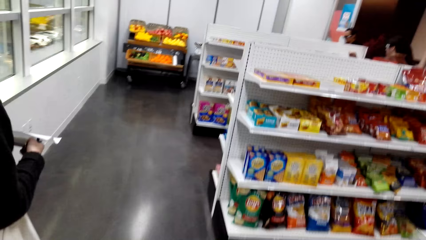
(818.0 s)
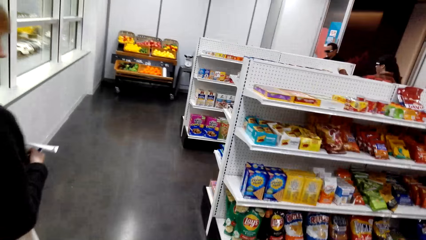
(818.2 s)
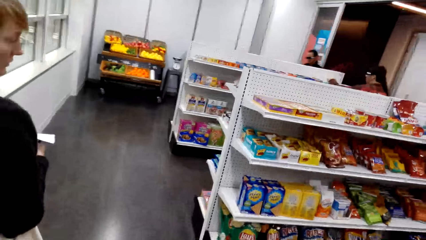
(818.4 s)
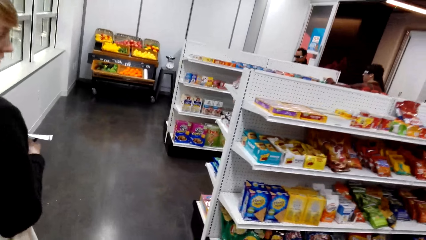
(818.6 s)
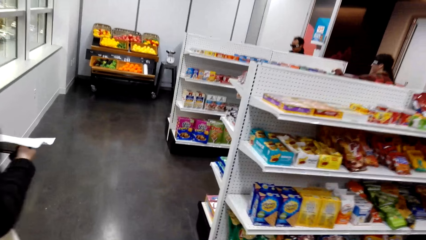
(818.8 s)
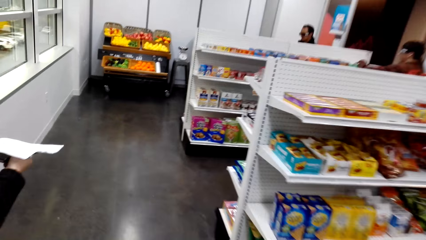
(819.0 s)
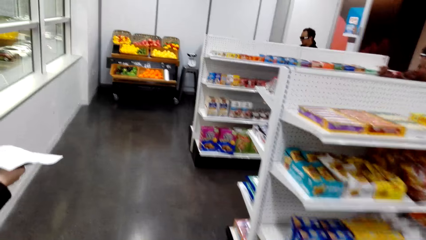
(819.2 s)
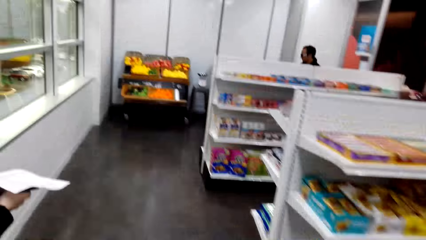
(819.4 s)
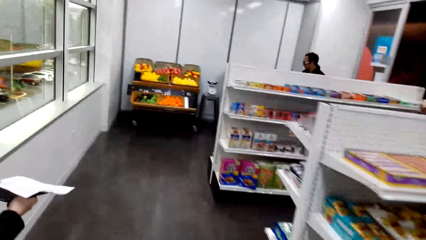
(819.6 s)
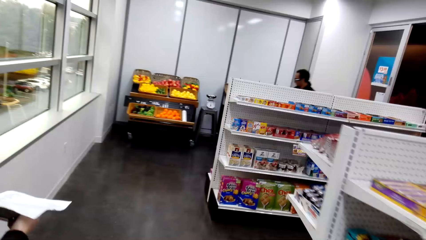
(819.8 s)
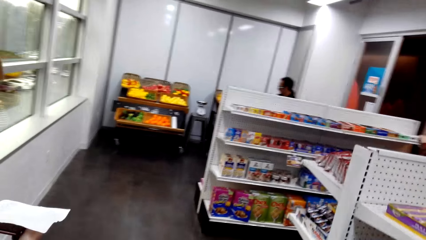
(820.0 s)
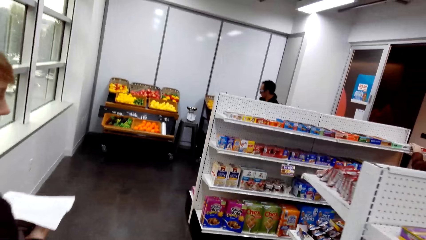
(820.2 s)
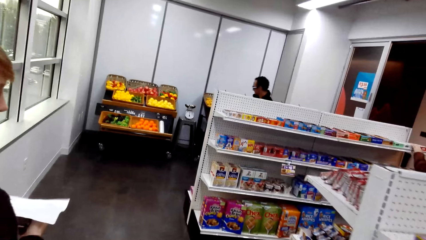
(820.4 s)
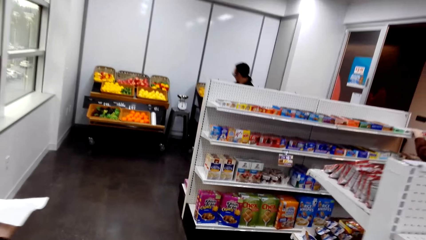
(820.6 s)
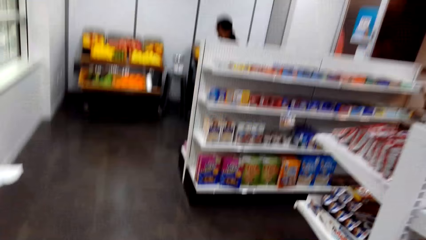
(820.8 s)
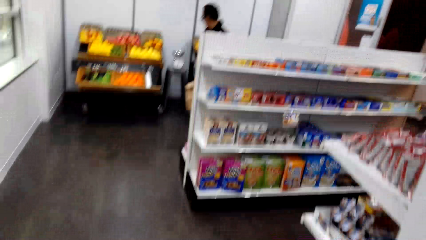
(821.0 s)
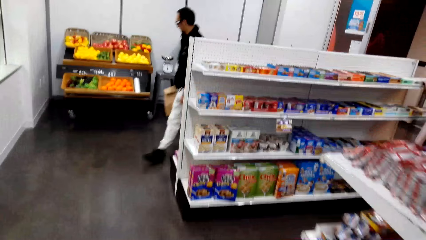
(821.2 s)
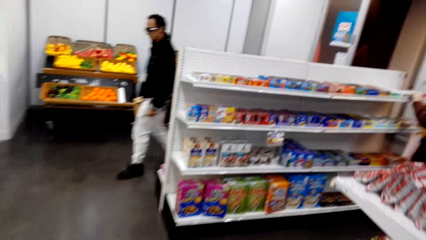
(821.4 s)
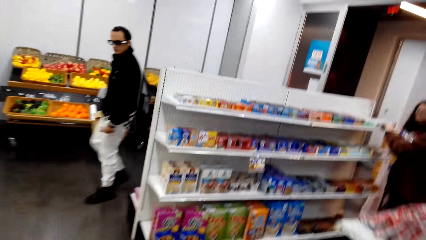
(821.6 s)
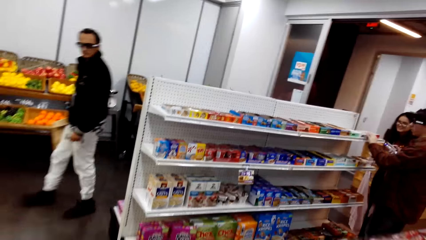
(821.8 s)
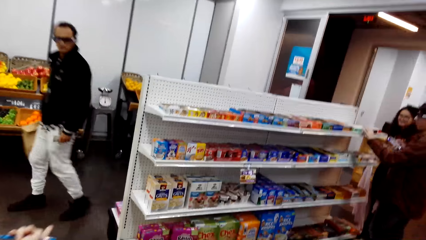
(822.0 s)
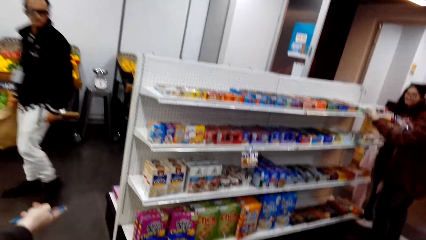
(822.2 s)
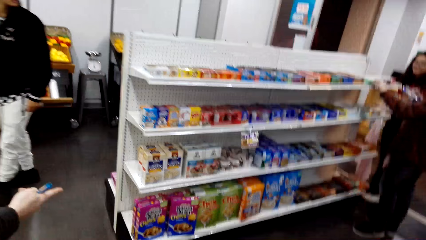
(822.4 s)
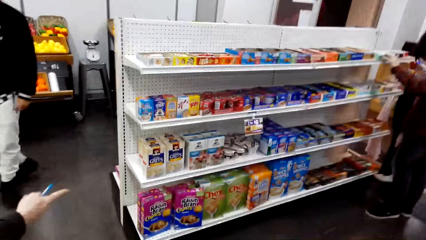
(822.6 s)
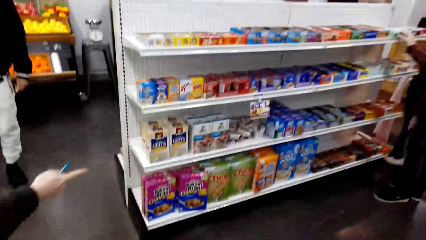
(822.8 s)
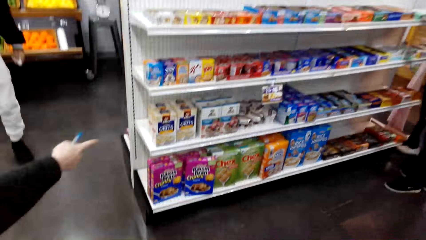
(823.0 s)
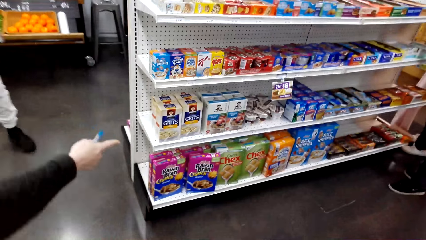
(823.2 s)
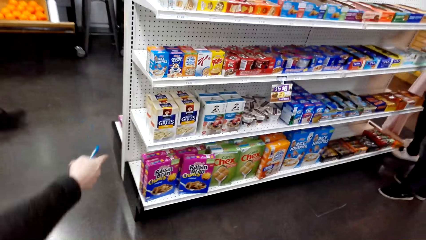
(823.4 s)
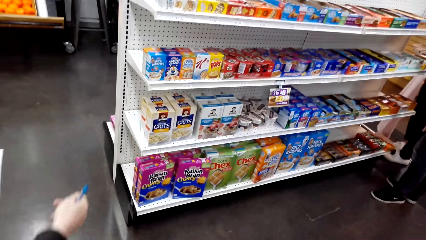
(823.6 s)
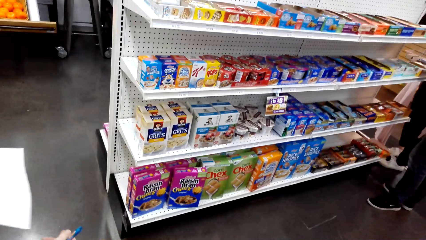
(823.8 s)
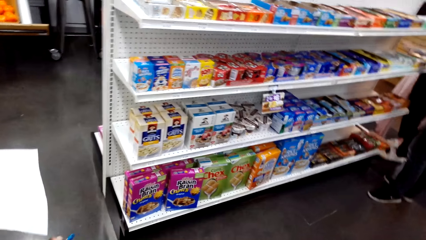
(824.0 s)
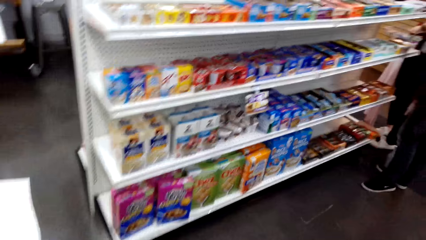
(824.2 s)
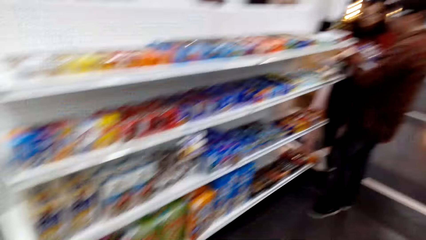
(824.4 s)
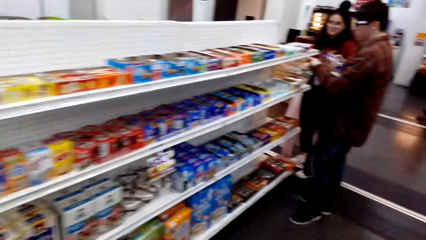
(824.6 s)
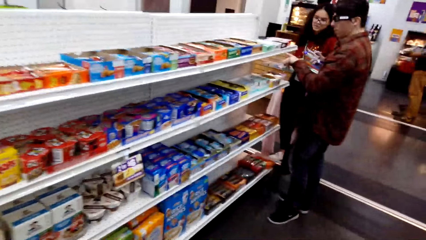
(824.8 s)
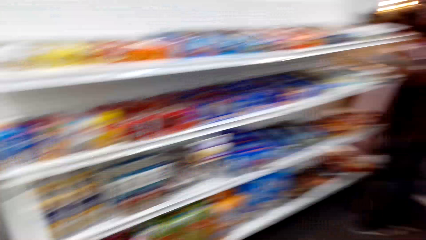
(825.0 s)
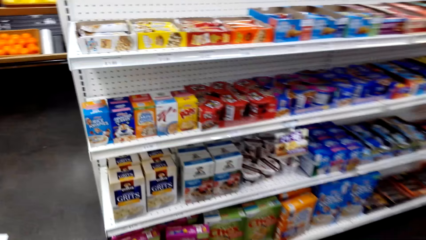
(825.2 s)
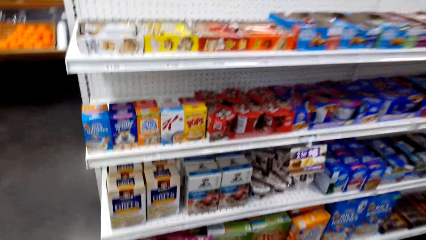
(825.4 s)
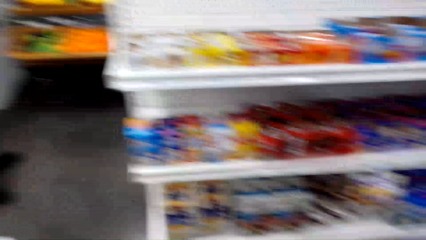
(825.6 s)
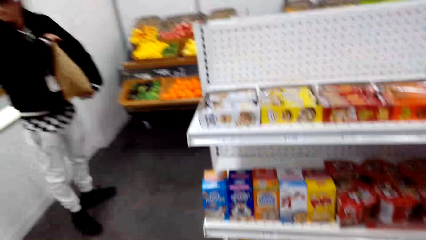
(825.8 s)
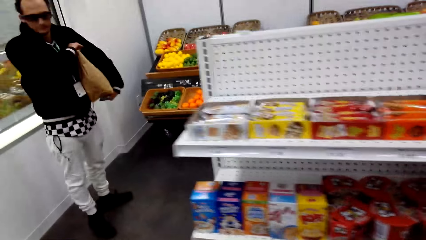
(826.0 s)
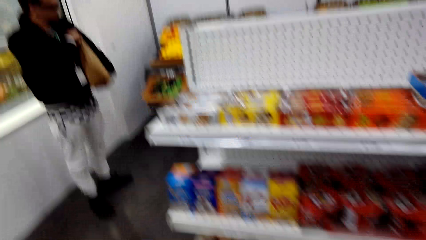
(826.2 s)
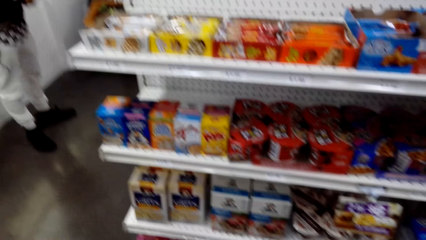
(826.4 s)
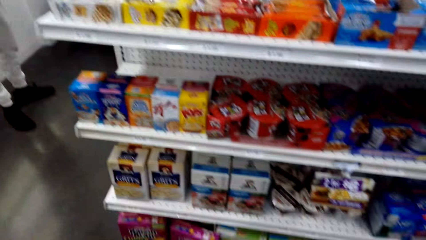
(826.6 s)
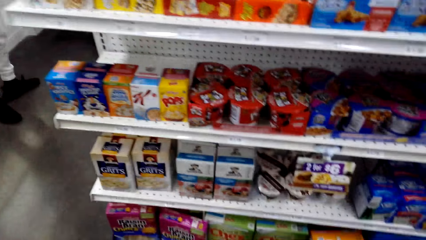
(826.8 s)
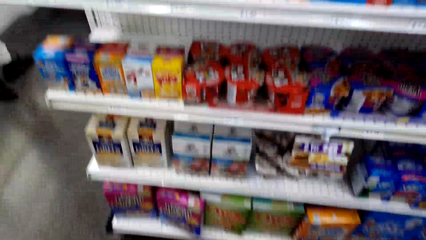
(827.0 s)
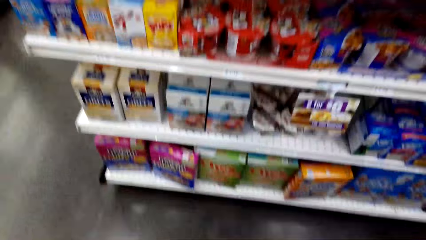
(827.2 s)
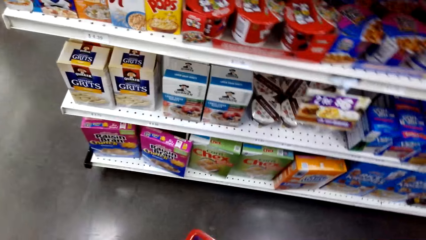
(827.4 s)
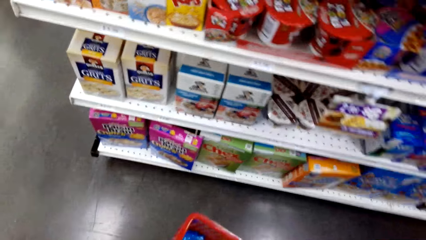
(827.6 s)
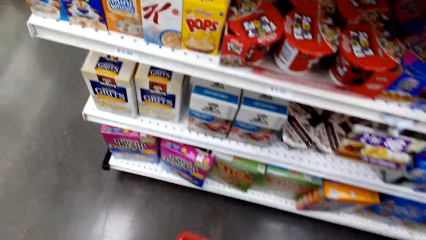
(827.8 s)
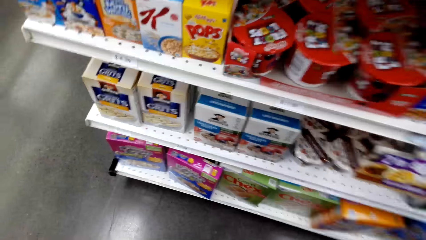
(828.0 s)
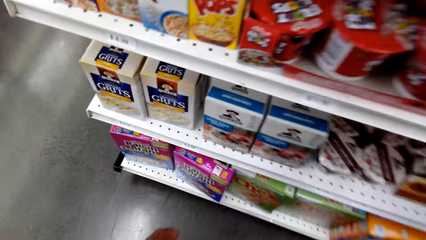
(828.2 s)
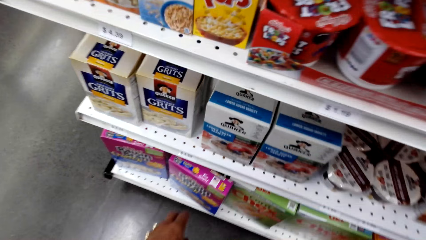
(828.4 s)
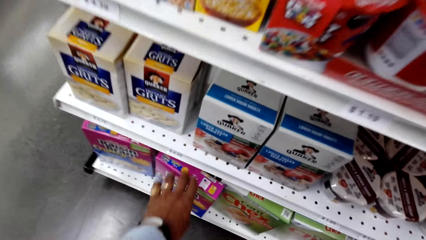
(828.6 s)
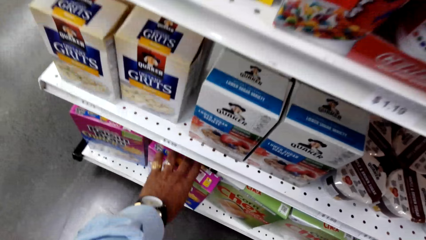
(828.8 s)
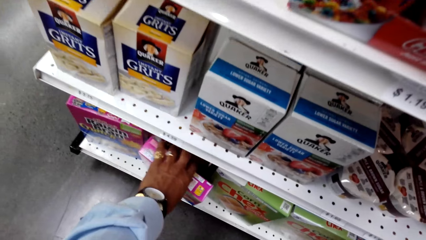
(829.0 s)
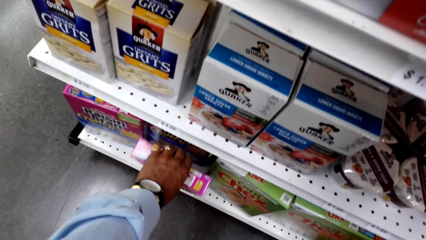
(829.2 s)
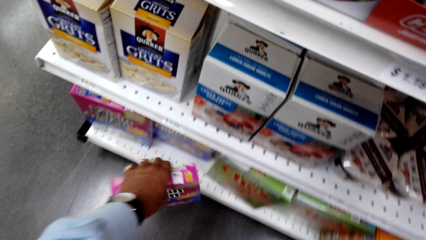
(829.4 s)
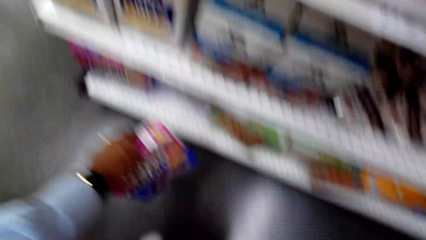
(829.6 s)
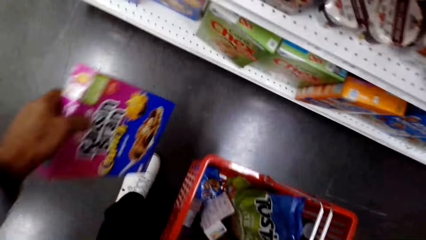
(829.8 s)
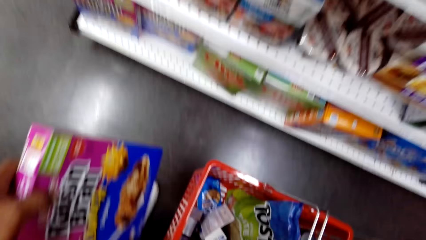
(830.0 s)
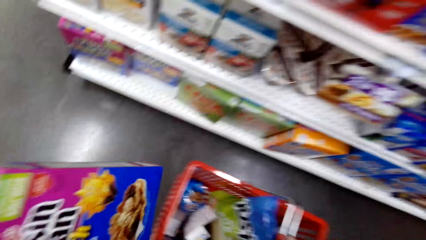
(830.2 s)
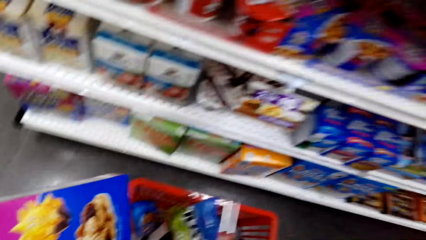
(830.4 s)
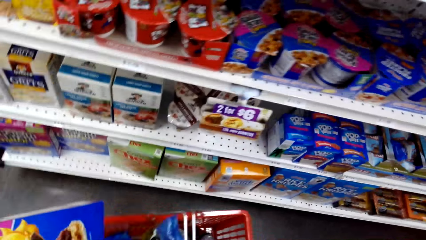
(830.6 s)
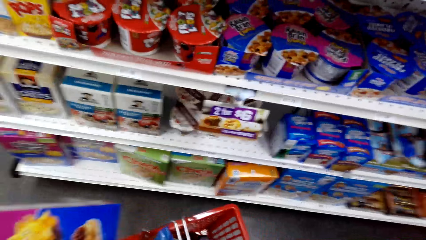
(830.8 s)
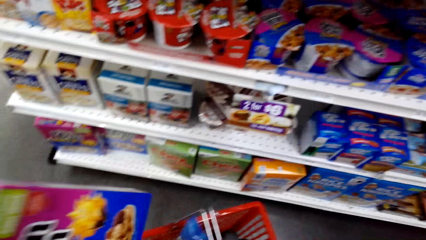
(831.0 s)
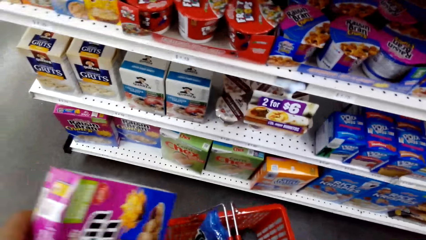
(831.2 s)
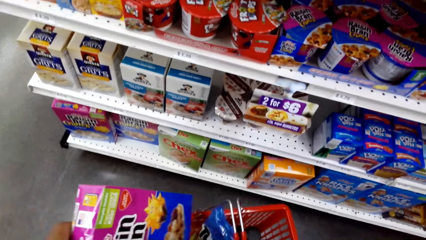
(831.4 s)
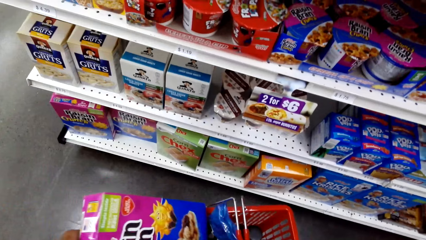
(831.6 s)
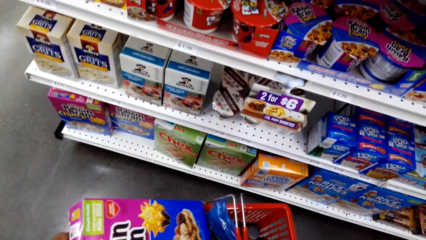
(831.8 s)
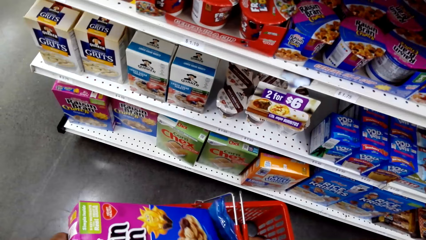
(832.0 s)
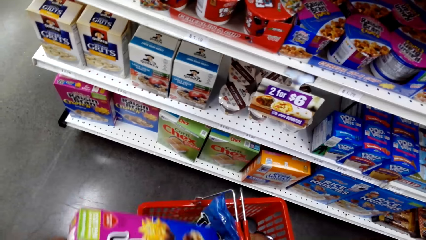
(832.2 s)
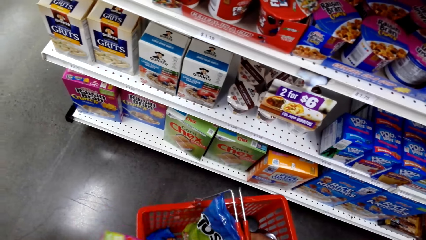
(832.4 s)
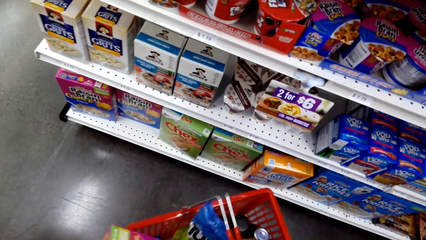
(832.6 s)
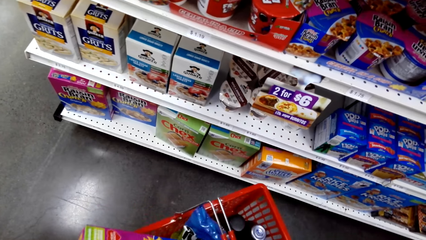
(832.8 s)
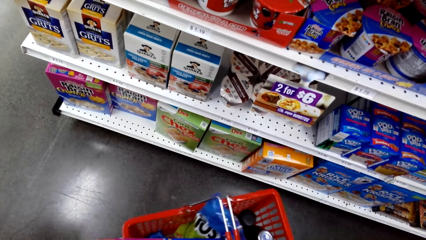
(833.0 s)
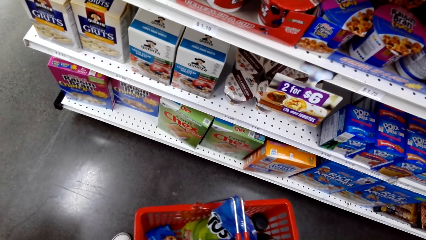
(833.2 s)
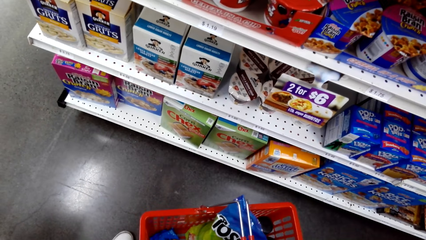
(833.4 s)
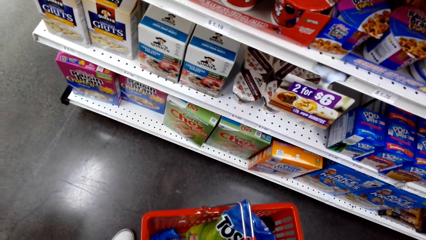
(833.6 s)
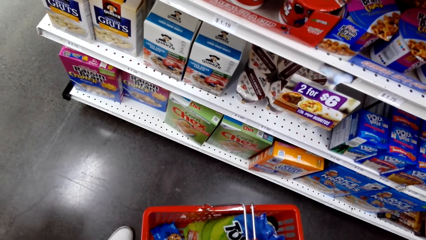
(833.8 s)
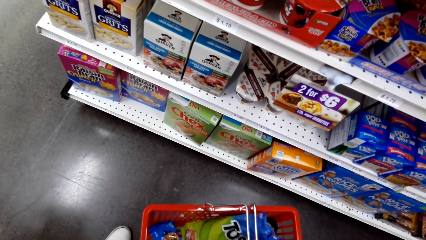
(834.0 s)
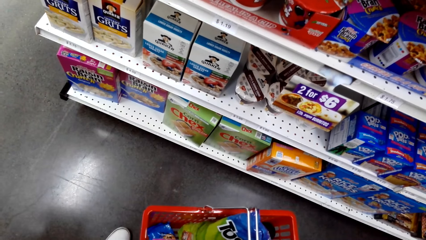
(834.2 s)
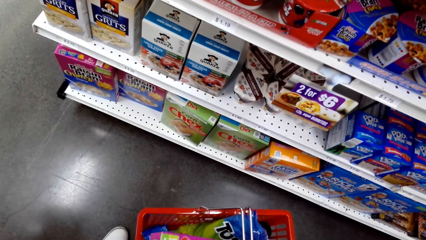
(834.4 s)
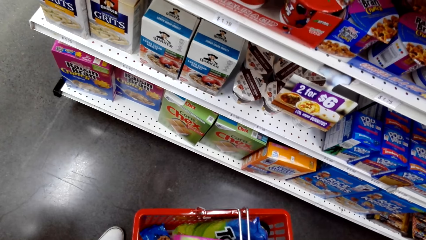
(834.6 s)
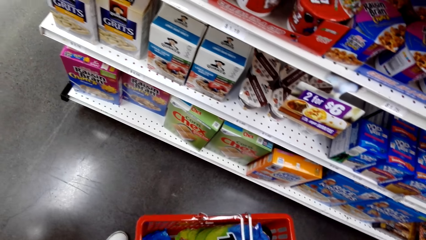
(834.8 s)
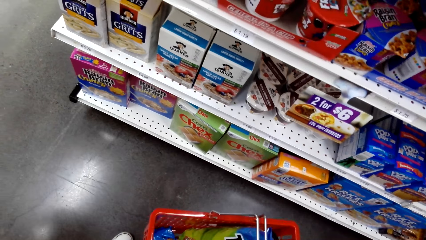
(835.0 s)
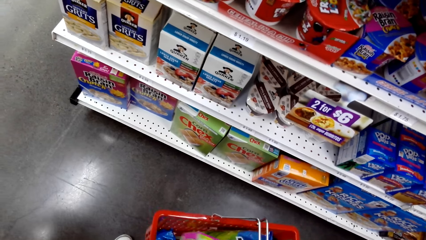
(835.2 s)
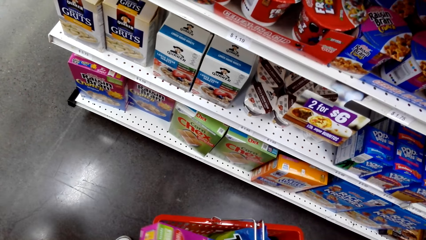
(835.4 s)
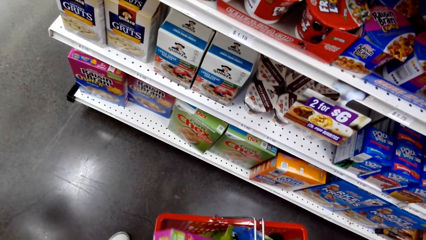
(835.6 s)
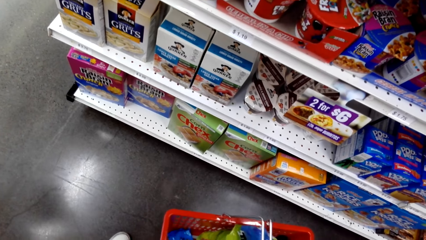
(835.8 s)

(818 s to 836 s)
The camera wearer walks around and talks with the lady. The lady points with a finger. The camera wearer picks up a cereal box and talks with the lady. They place the cereal box inside the shopping basket. They look around.
